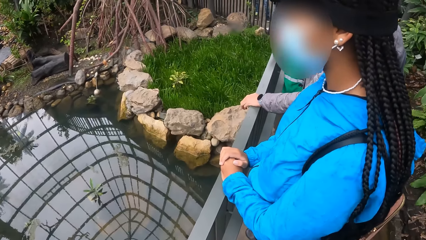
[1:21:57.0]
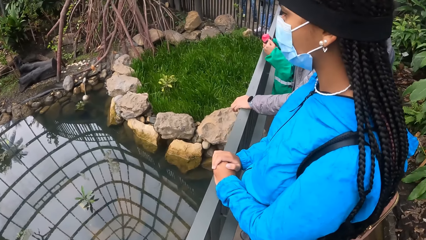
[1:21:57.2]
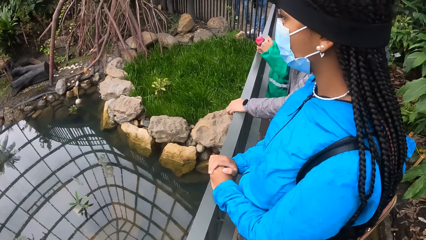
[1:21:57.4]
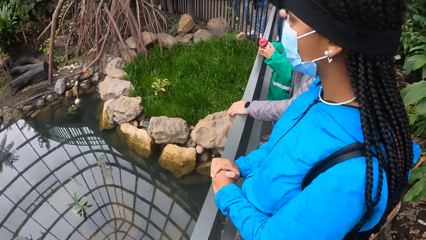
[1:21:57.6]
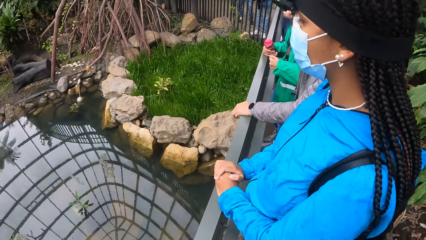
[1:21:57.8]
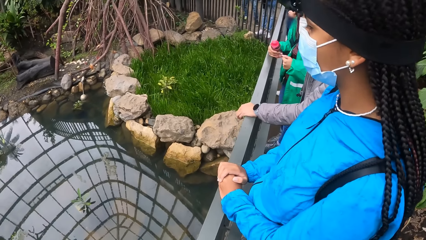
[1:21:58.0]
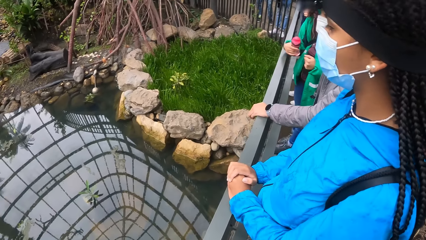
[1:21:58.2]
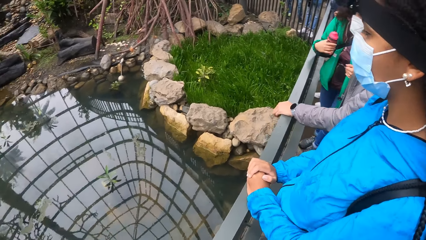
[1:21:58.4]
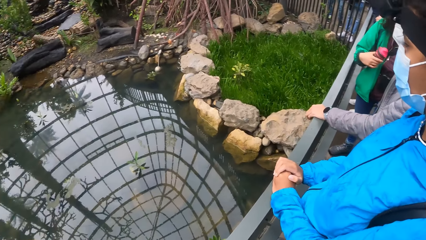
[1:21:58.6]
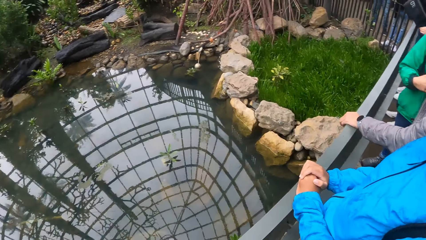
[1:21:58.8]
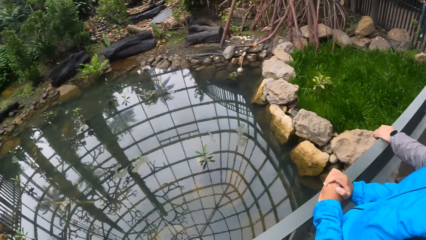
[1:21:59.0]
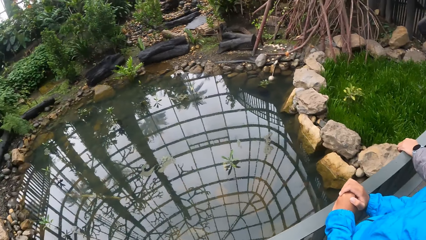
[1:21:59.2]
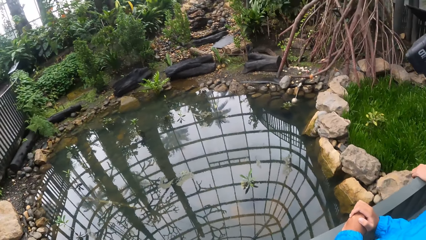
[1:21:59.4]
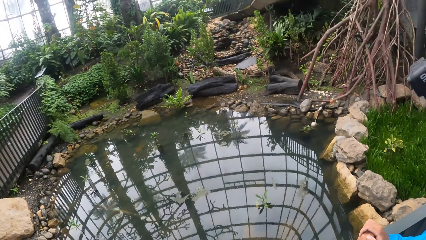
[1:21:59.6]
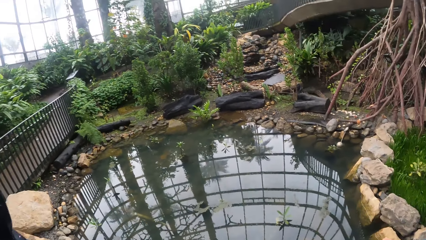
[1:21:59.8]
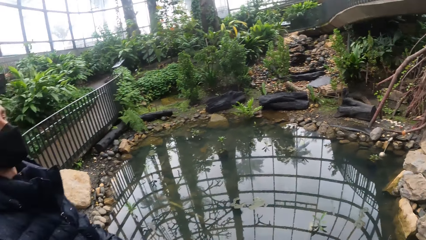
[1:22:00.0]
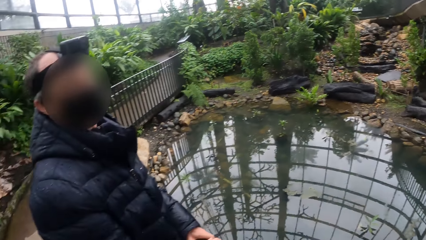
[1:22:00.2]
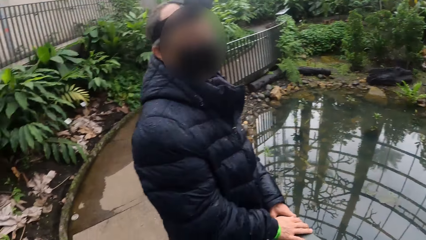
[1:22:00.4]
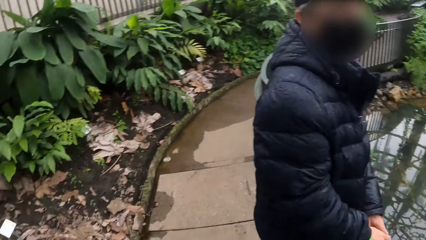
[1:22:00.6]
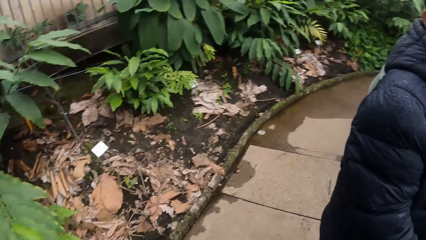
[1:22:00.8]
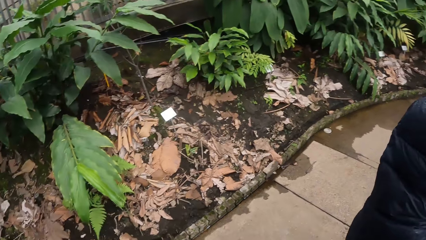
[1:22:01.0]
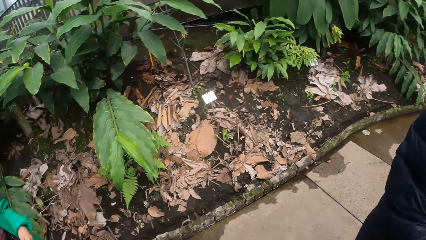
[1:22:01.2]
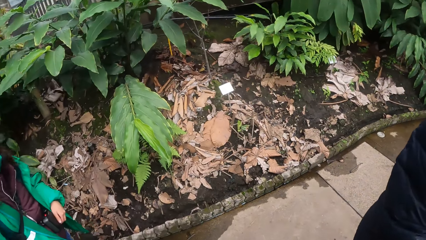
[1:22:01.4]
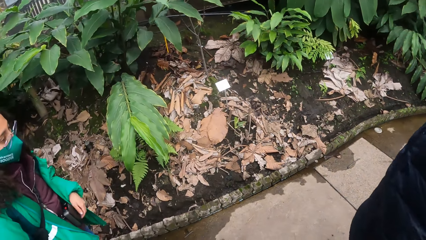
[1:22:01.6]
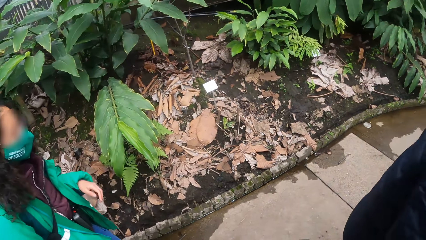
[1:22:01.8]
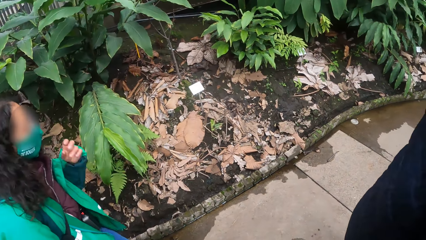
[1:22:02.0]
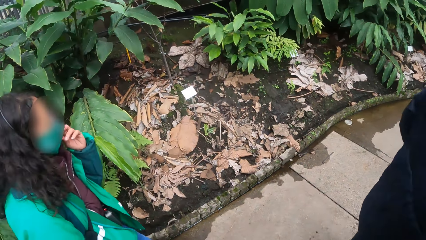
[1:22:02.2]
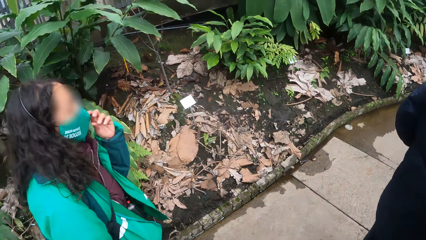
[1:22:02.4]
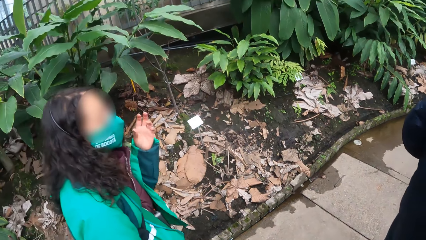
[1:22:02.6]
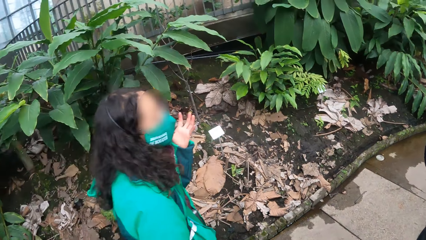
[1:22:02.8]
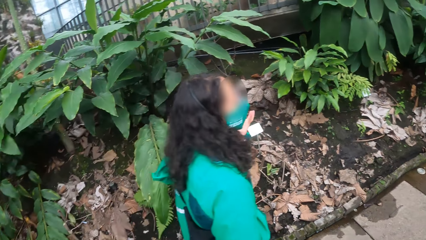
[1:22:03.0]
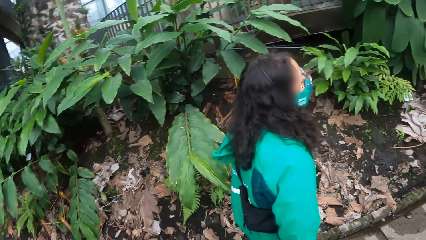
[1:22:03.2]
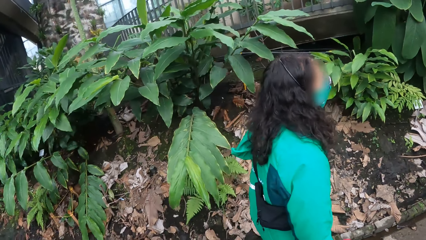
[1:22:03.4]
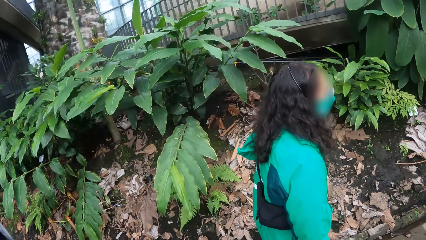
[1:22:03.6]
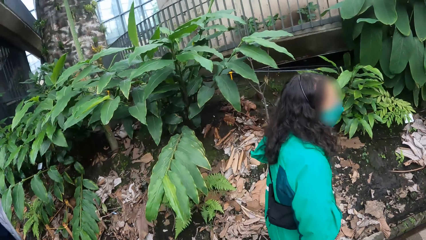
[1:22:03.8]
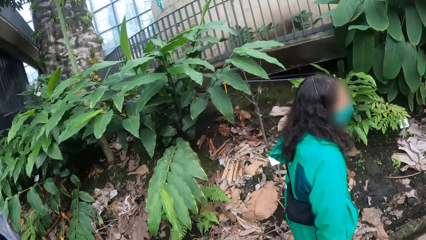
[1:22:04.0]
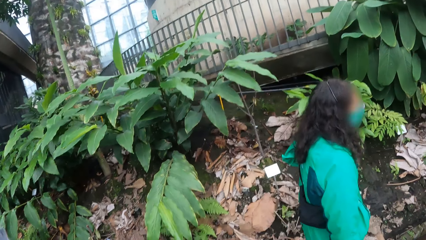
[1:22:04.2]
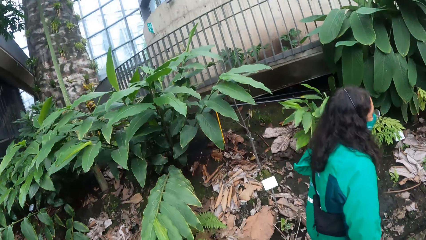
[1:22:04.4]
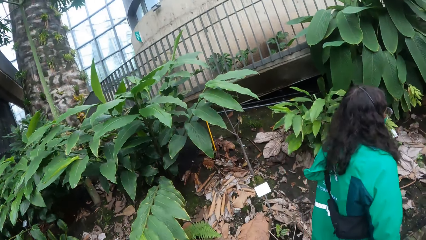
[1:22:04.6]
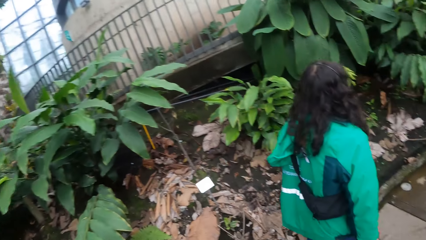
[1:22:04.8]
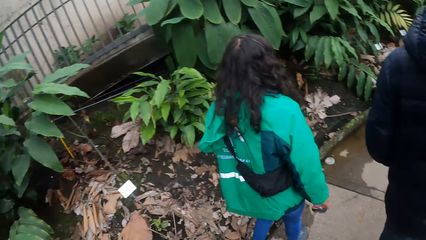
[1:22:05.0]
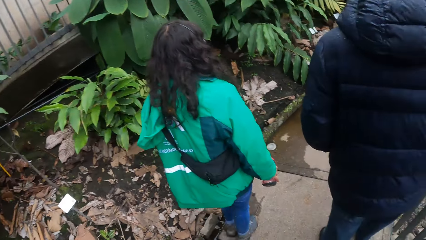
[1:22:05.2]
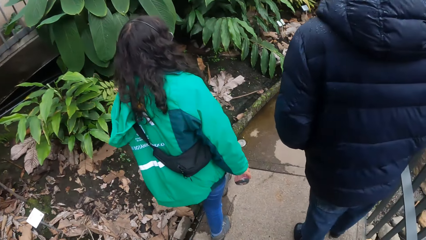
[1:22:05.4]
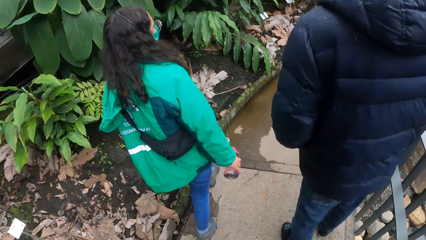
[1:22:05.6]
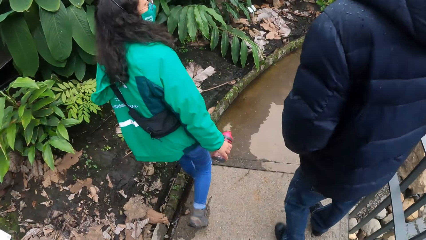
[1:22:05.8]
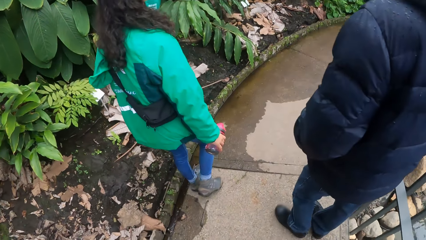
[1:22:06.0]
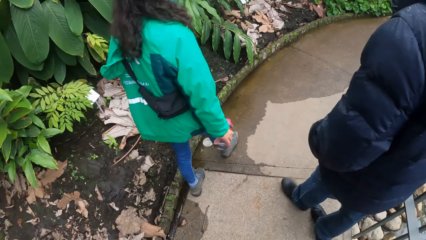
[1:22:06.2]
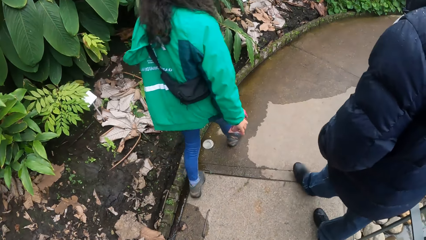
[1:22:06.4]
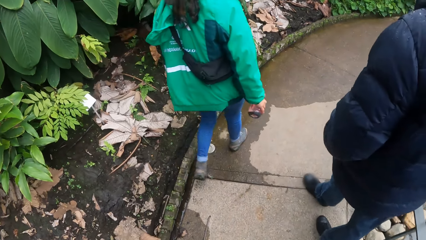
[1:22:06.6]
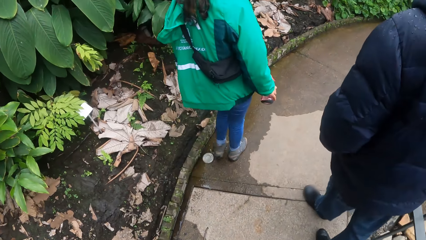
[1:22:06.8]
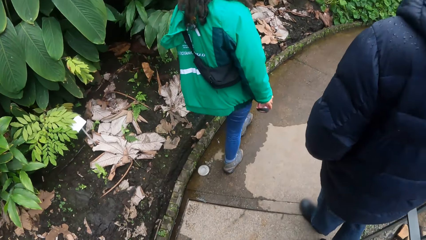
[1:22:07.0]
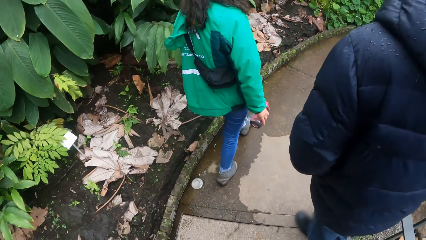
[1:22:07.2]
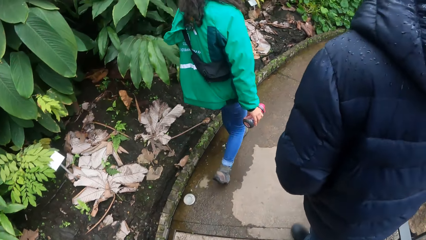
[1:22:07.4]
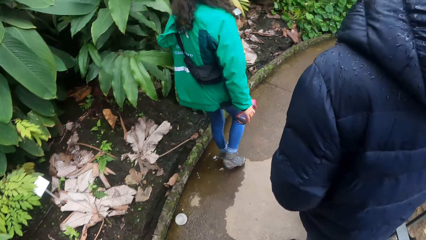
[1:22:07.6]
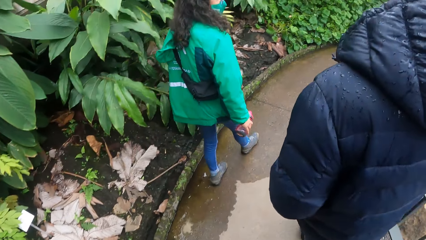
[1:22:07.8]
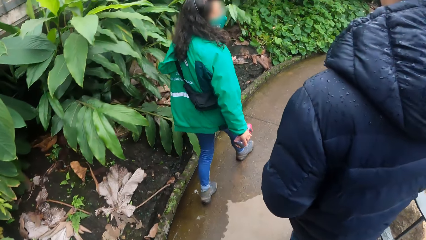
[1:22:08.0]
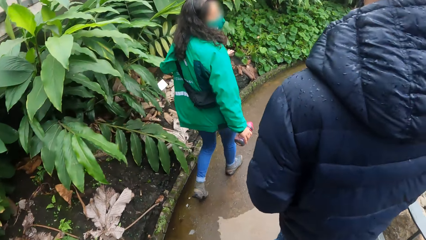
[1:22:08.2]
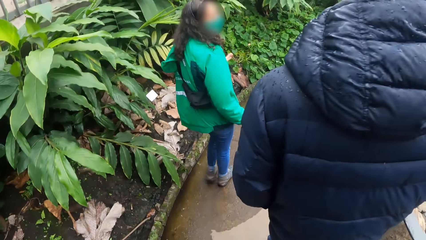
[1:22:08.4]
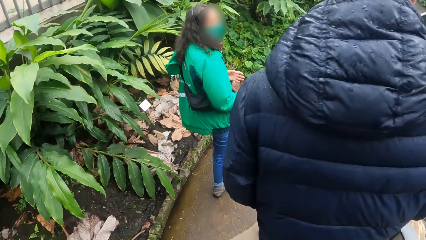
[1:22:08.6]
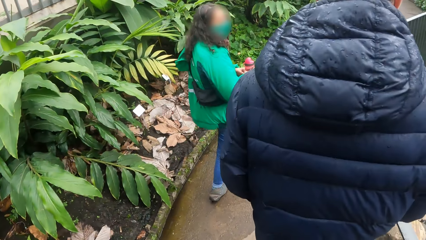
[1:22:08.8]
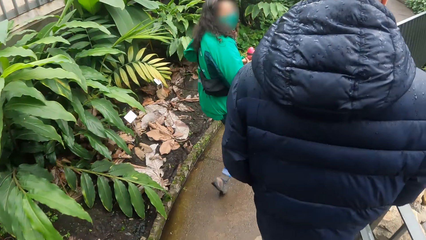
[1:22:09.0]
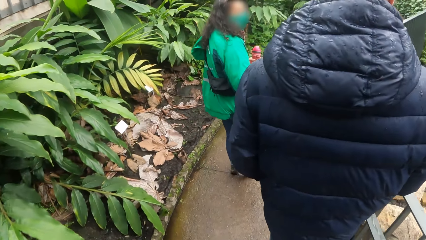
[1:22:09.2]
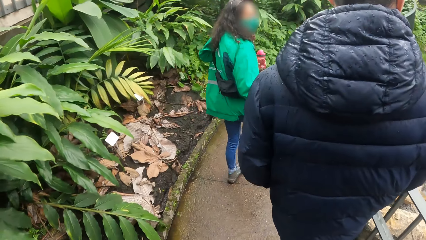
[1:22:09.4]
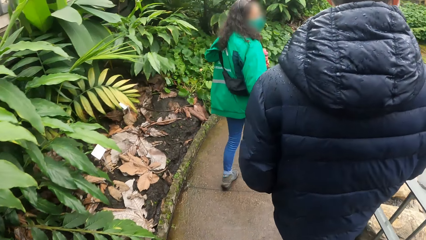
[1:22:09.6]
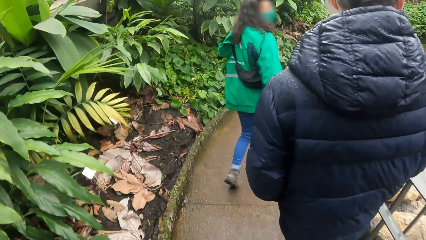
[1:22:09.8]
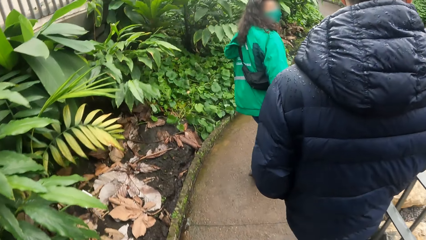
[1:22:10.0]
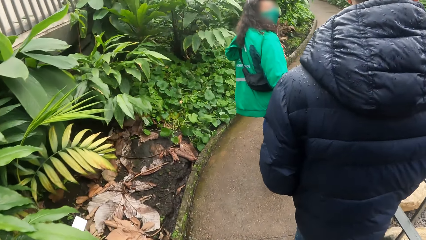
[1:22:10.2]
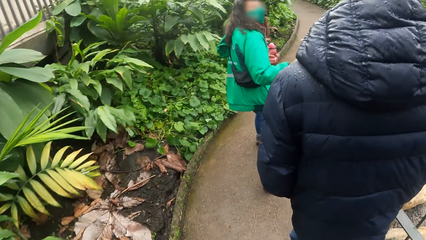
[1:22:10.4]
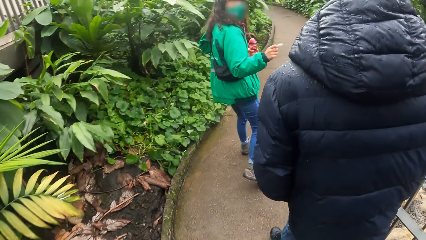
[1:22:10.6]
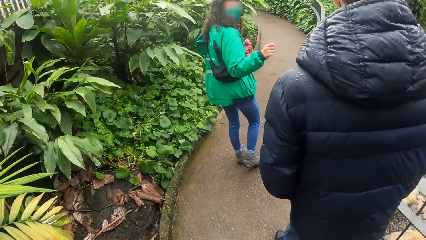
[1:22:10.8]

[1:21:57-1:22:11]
The camera wearer looks around. A woman walks on the sidewalk. The camera wearer walks on the sidewalk in a park with a group of people. A man walks on the sidewalk.

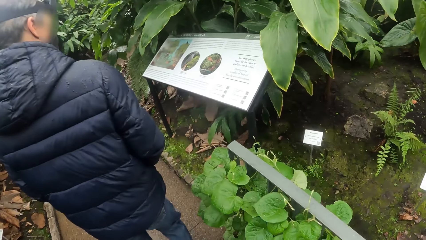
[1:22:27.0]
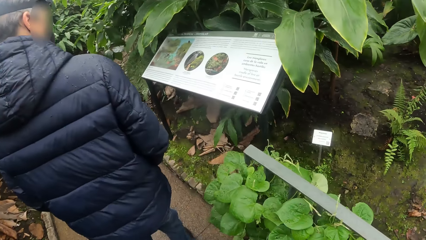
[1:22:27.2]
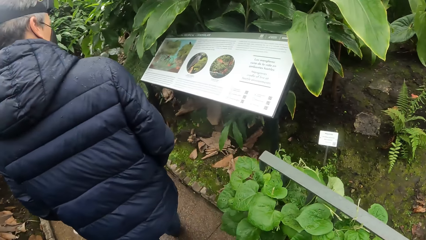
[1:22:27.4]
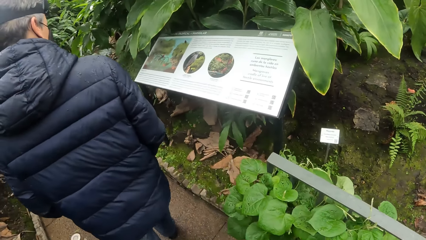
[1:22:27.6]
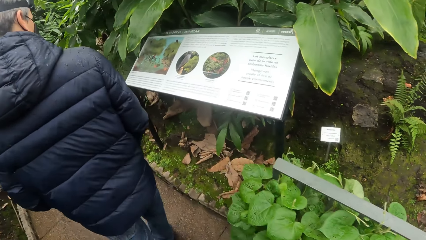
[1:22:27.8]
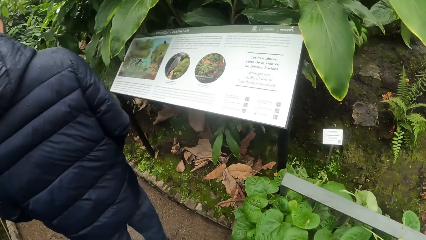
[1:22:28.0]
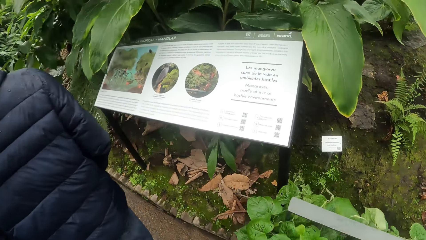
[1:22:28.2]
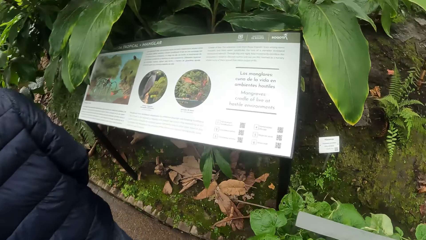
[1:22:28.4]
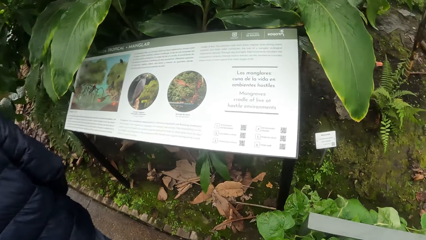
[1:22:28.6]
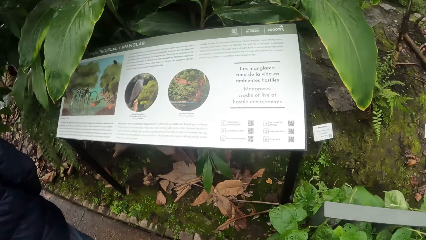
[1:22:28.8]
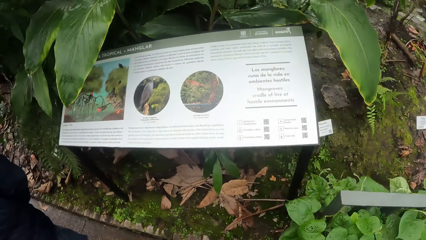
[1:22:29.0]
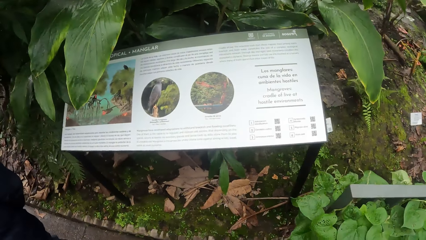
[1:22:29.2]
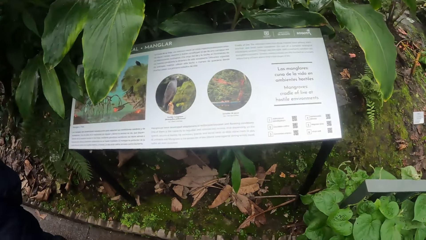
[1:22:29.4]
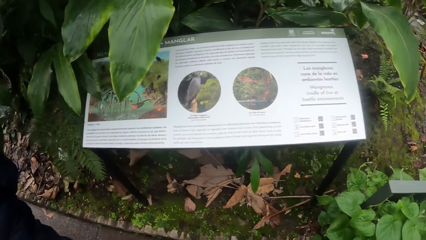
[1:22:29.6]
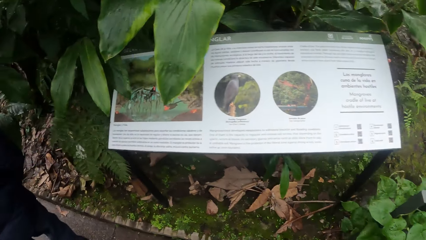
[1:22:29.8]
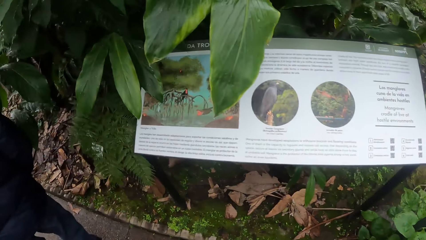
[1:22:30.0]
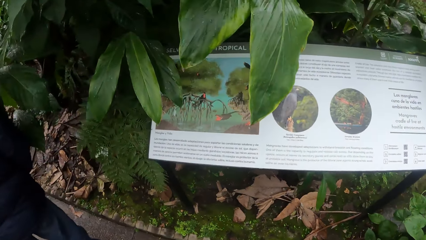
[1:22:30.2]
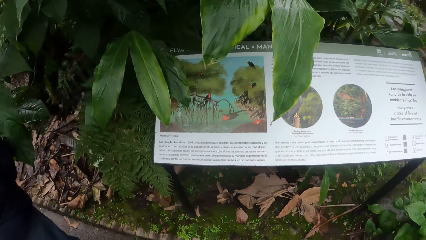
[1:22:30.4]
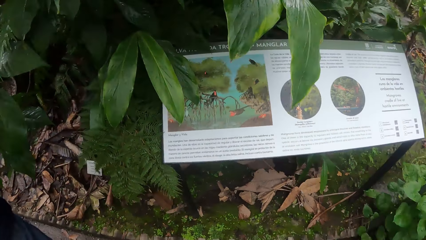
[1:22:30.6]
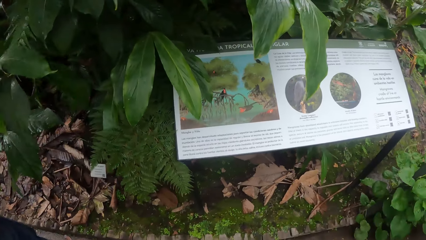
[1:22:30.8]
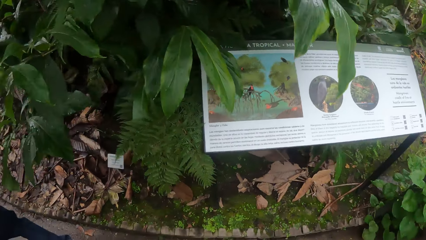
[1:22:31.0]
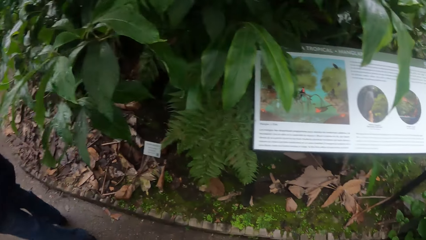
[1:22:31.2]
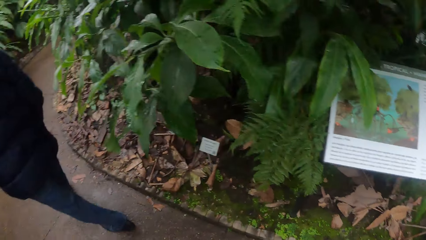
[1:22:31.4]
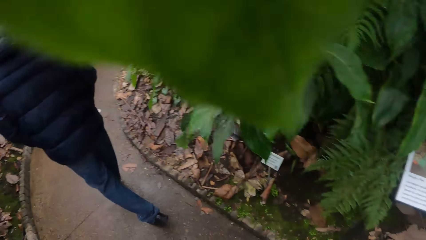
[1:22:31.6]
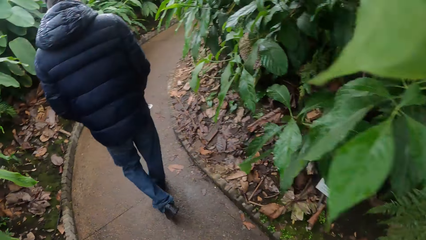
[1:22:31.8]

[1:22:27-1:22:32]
The camera wearer reads from a sign post.
